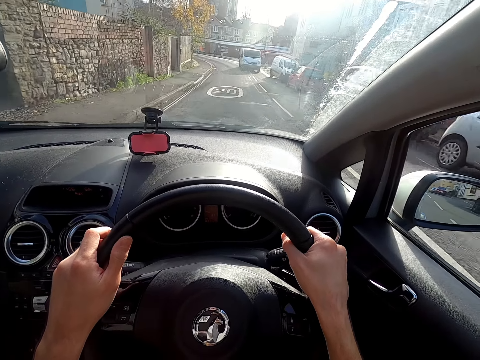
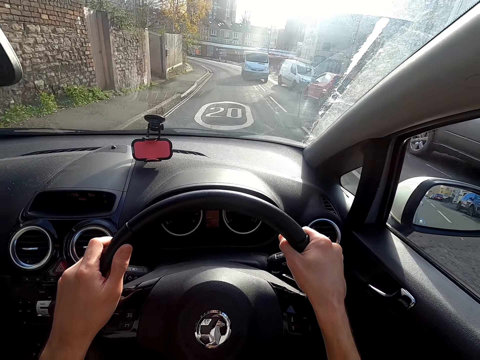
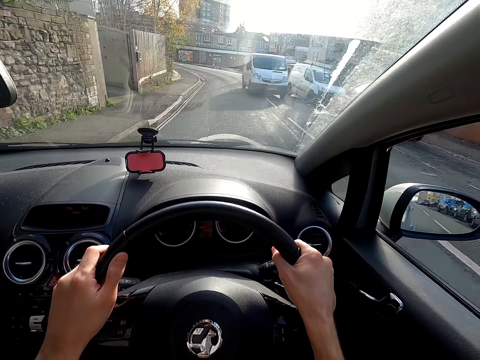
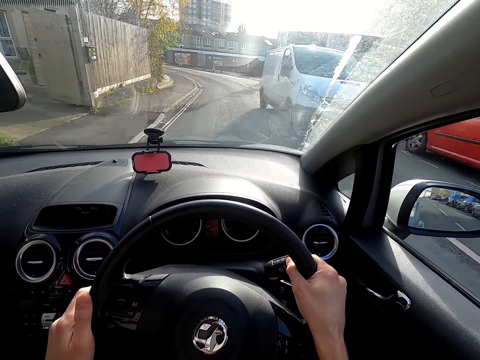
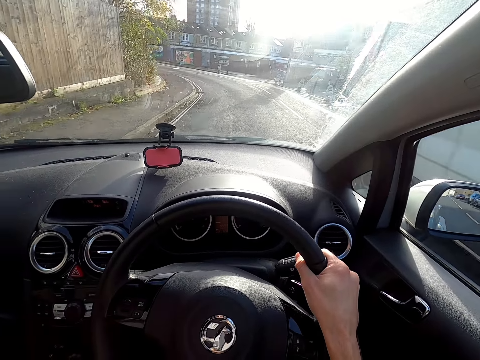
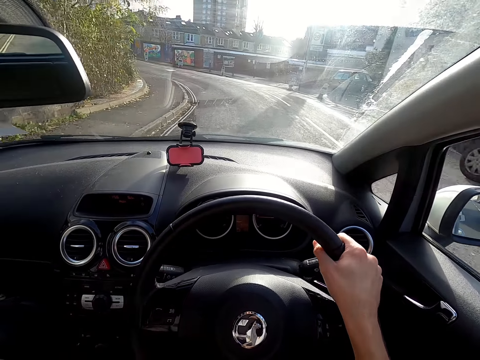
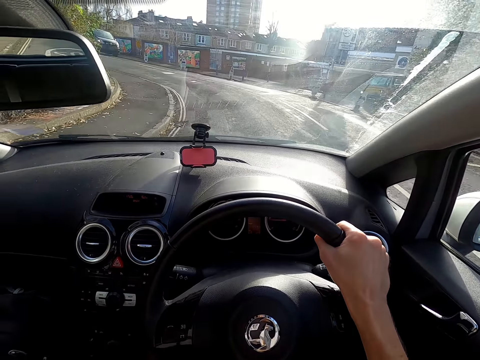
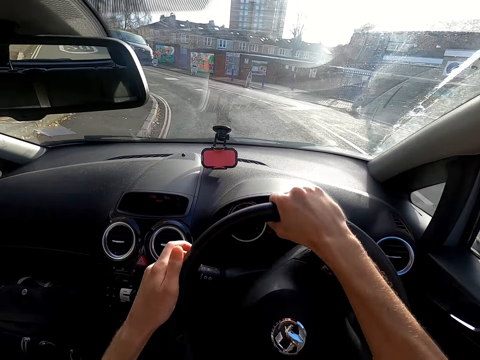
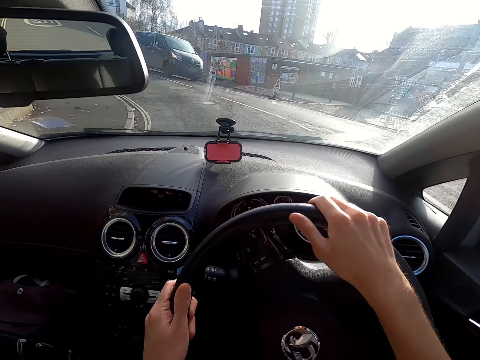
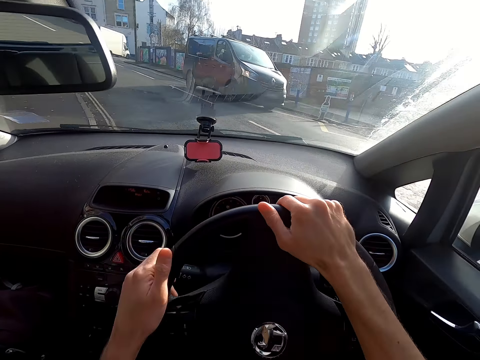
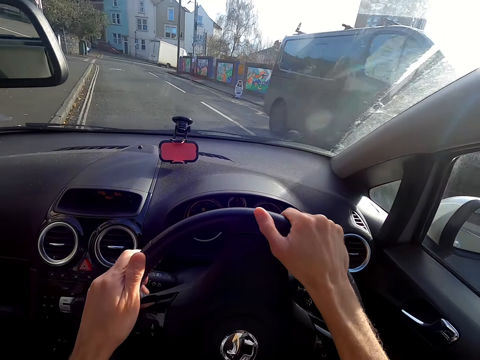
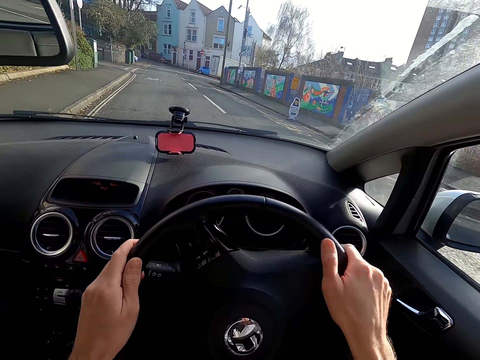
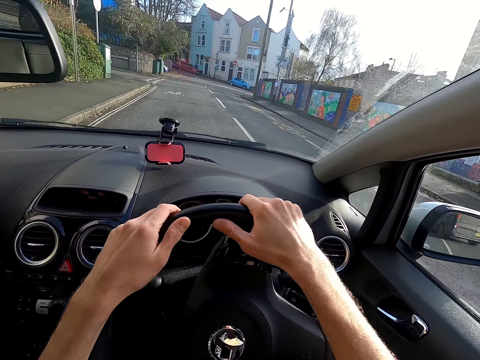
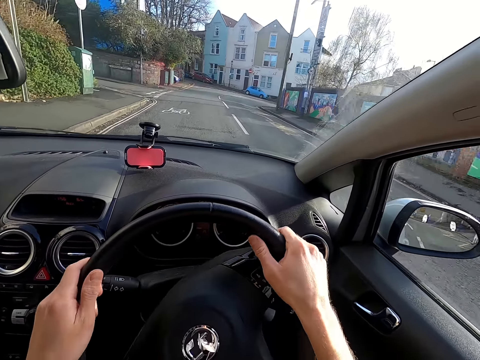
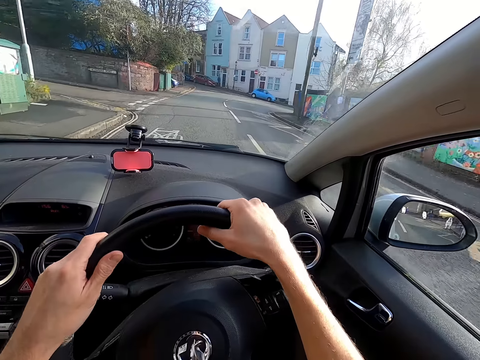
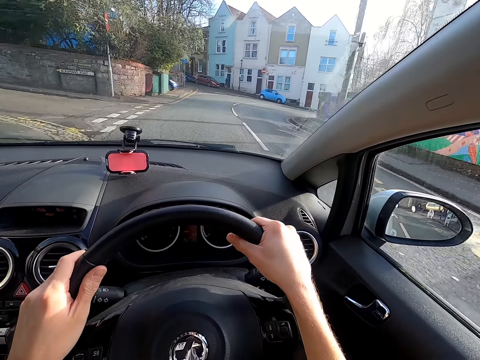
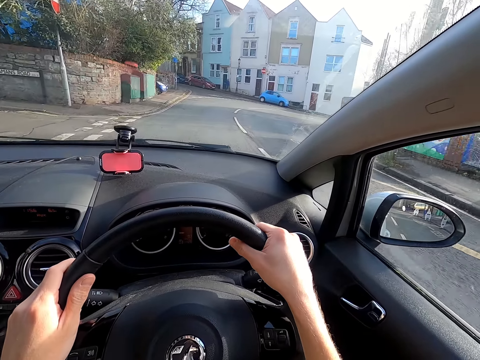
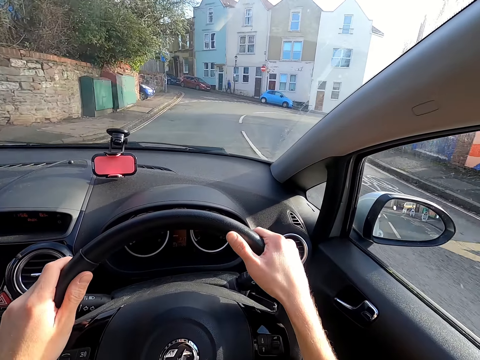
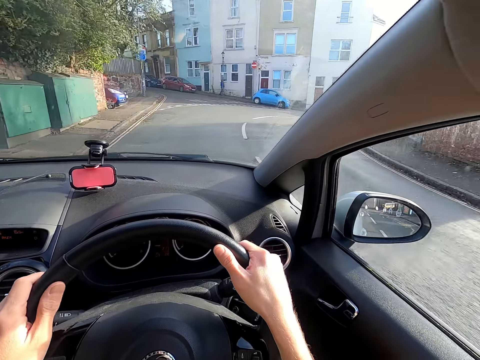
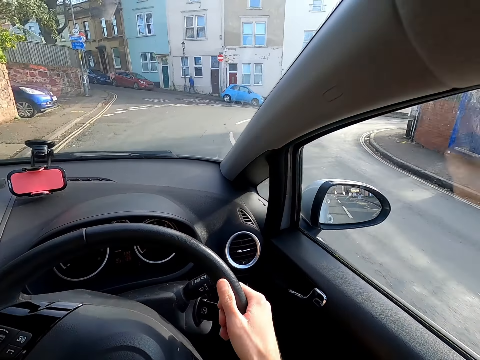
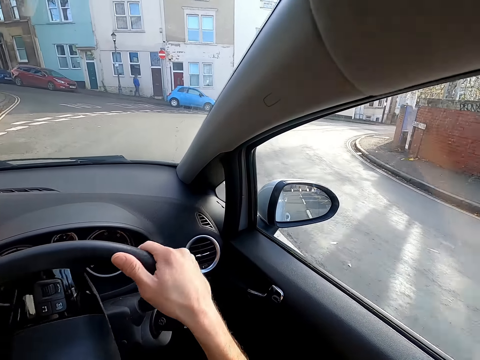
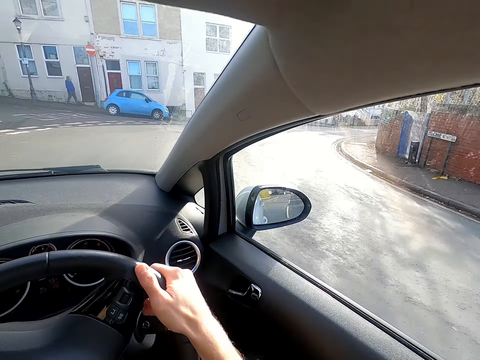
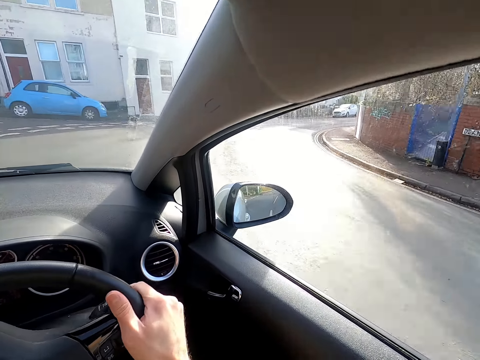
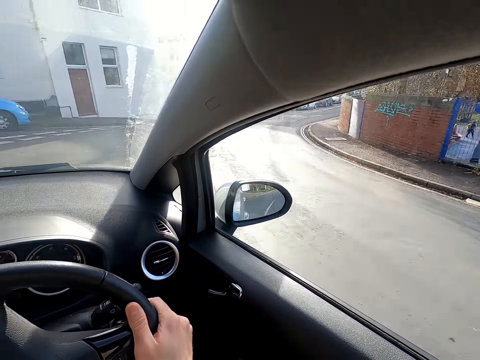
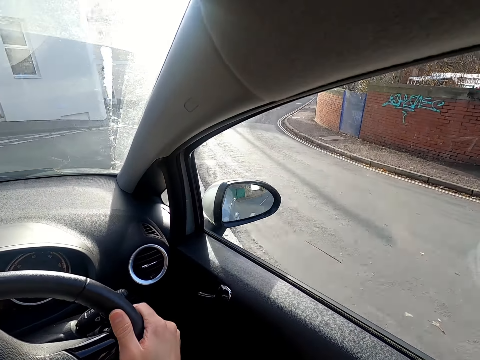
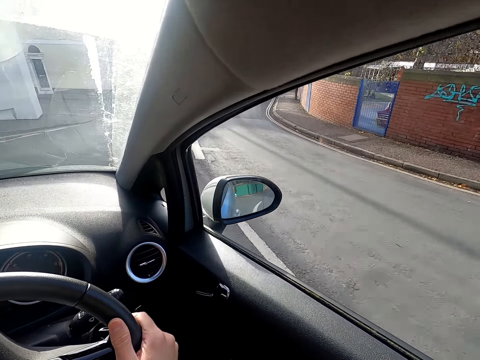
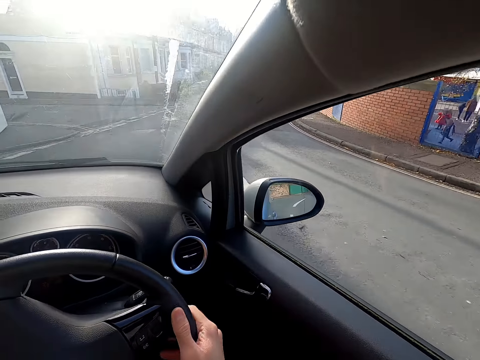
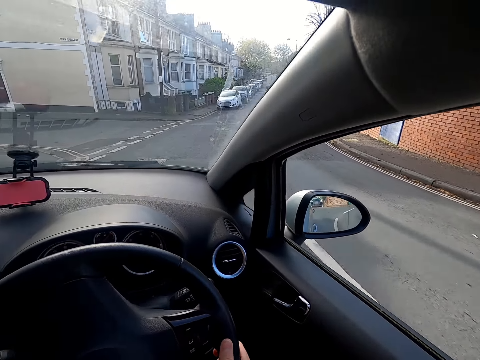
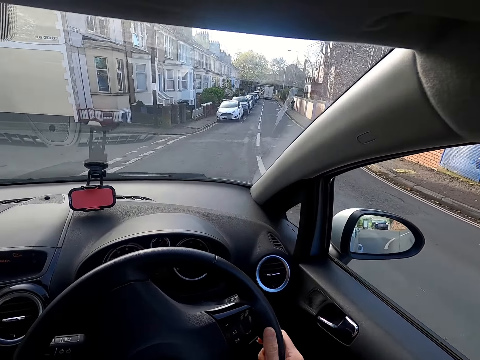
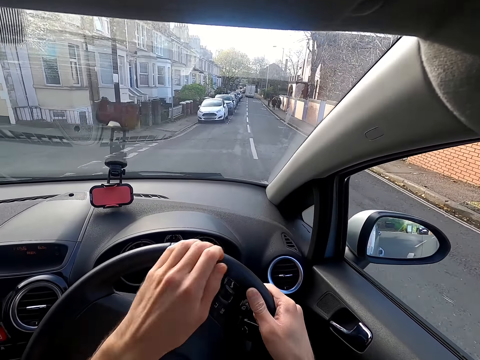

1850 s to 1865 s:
The camera wearer drives past a white van. They drive past a black van.

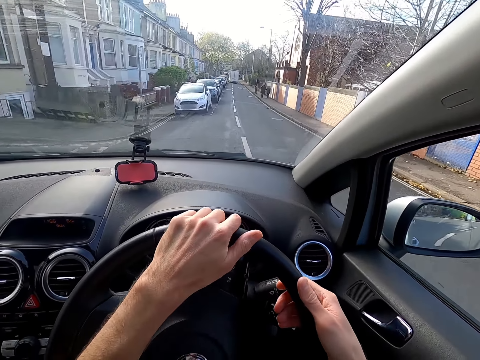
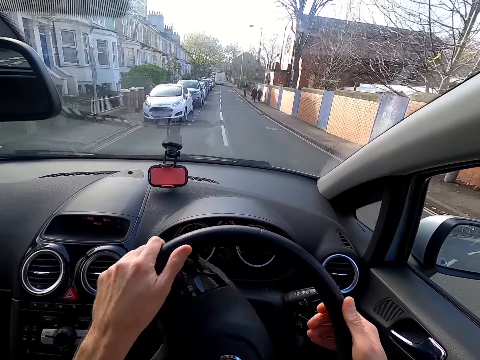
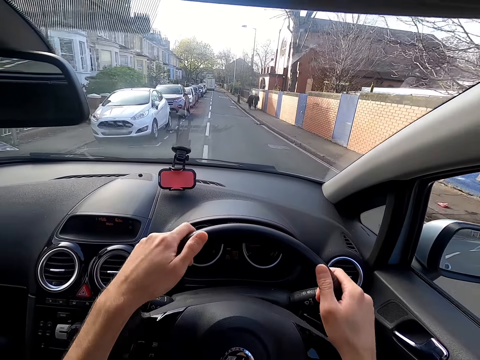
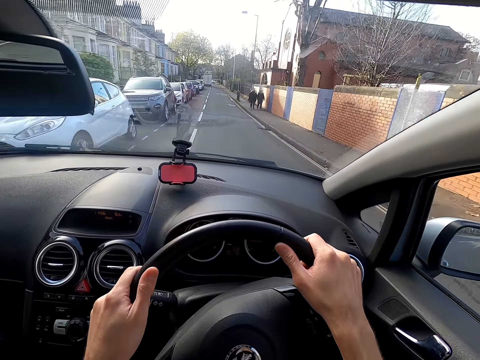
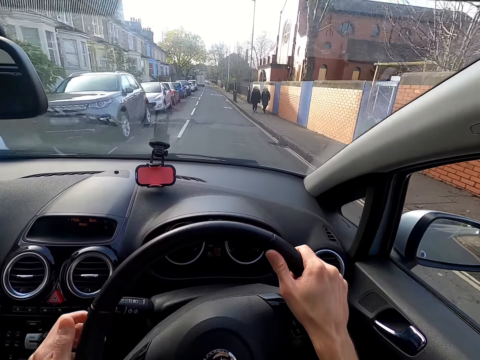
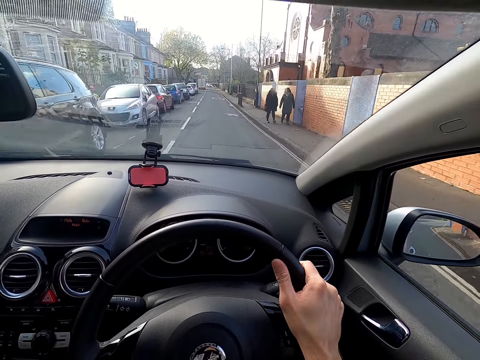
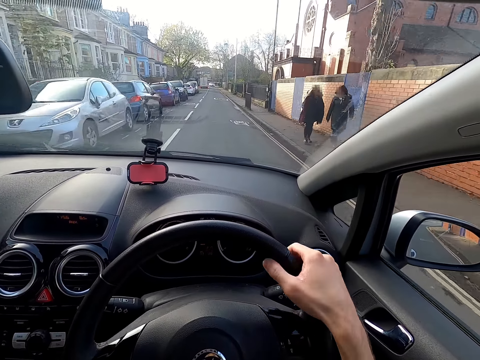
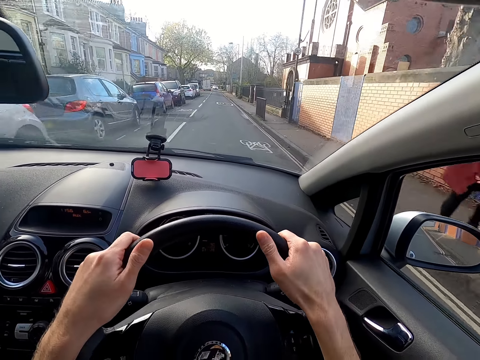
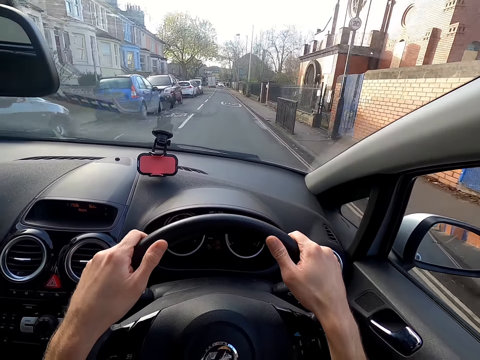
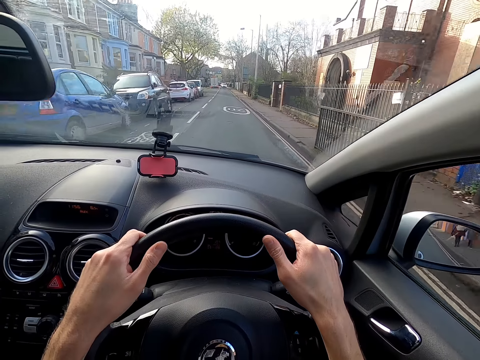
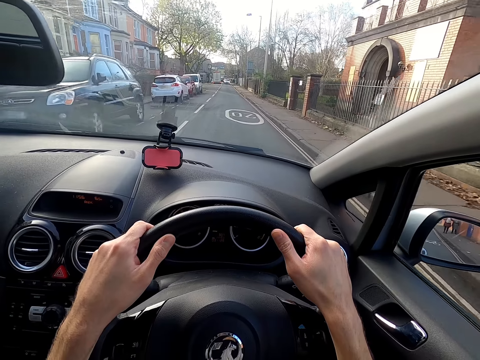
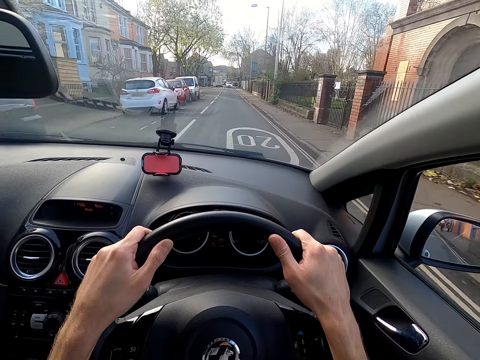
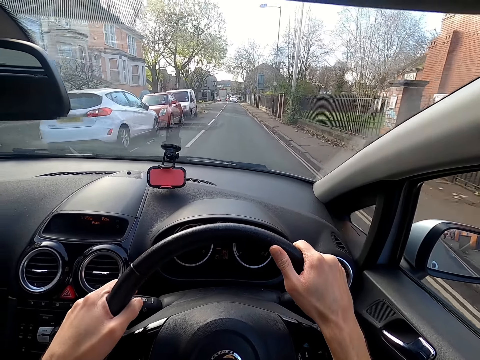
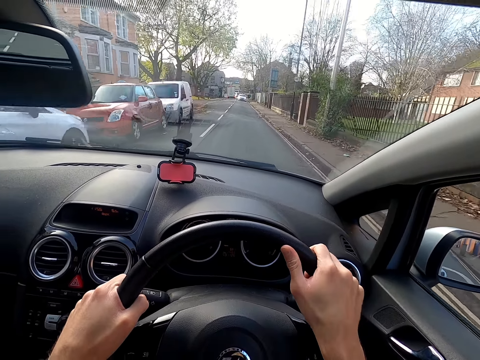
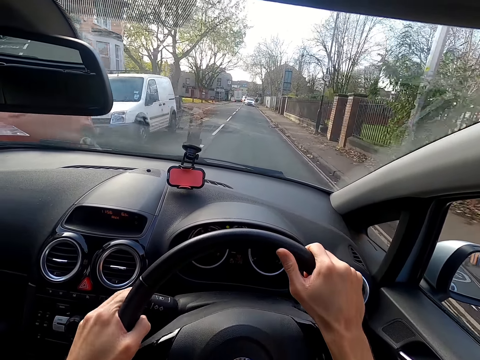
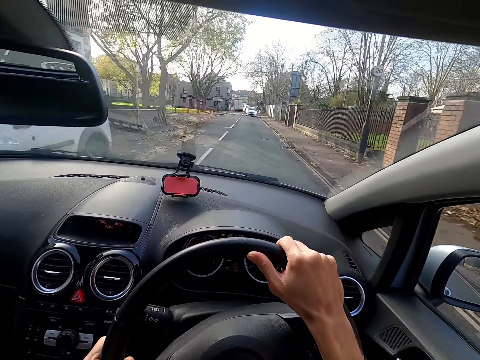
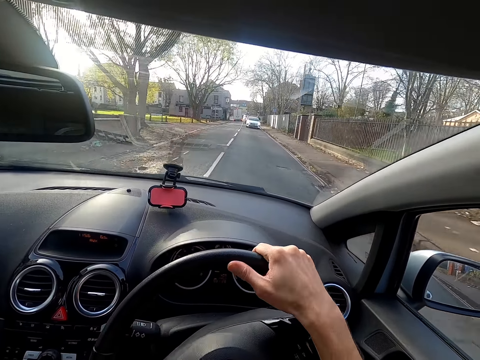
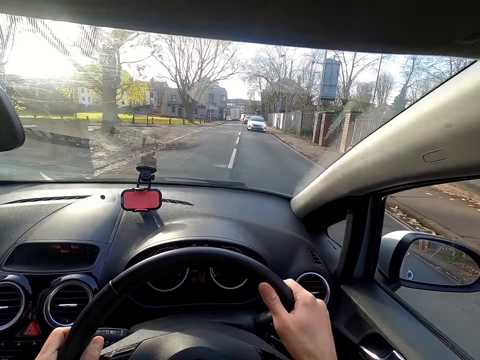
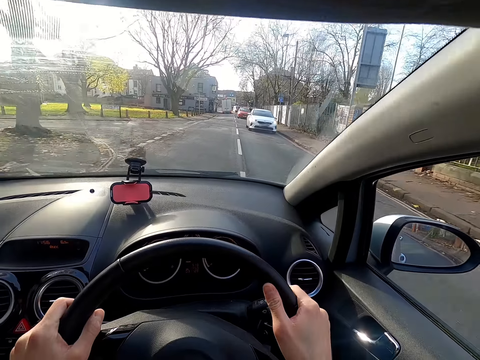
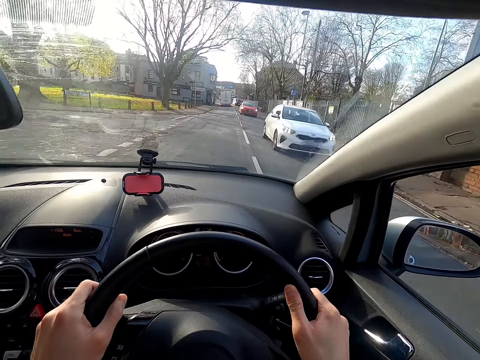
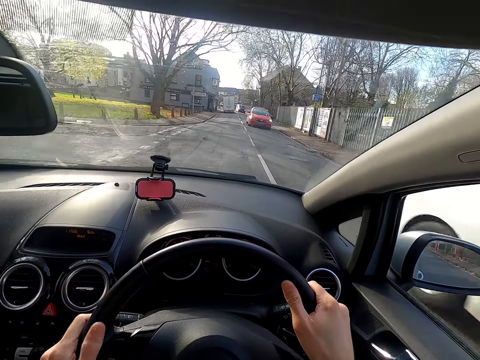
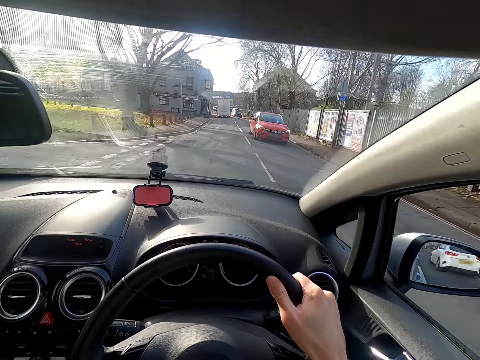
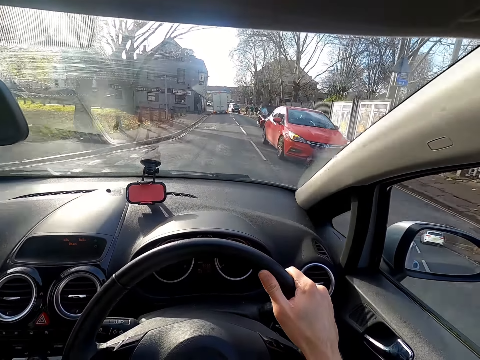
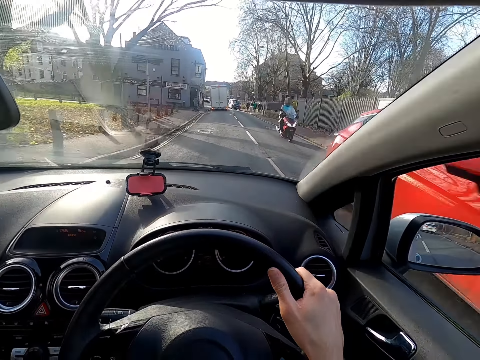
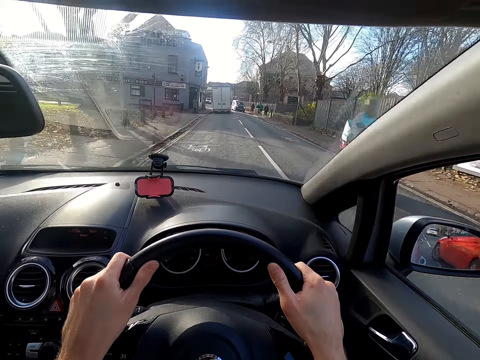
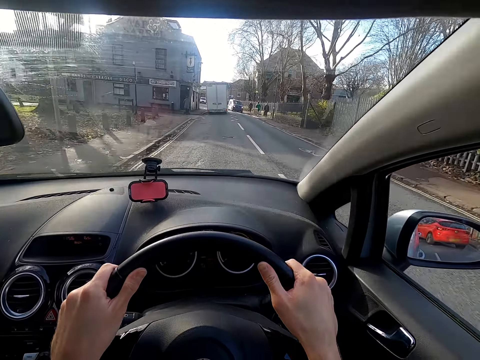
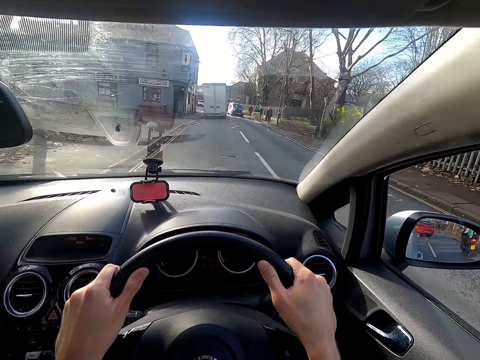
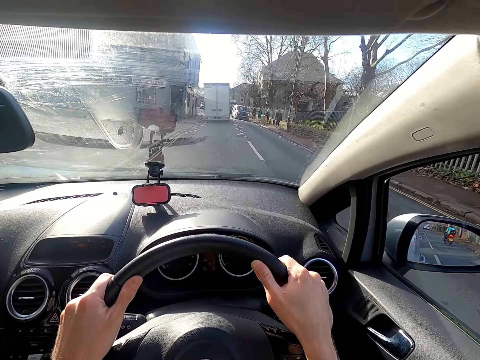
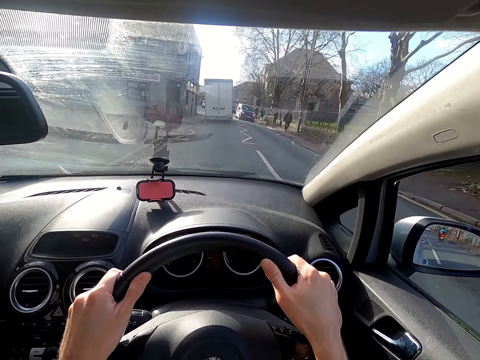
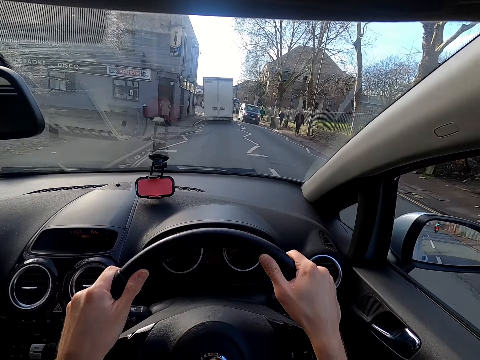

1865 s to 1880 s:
The camera wearer drives past two women. The camera wearer drives past a white car. They drive past a red car. They drive past a red motorcycle.
